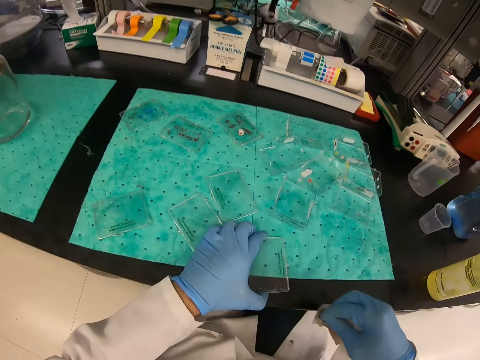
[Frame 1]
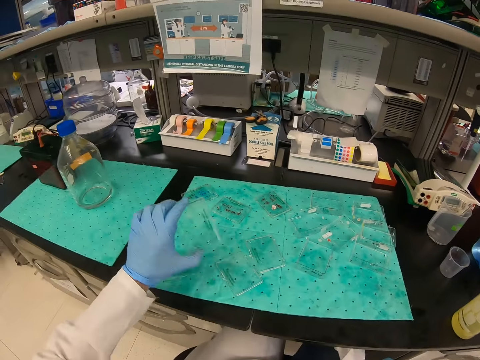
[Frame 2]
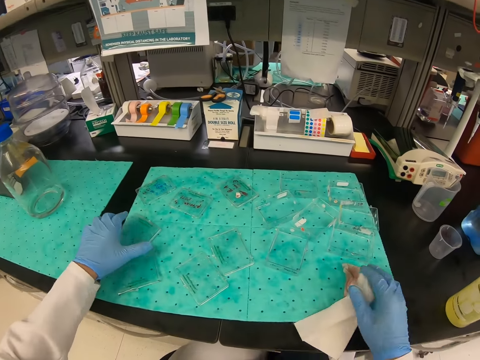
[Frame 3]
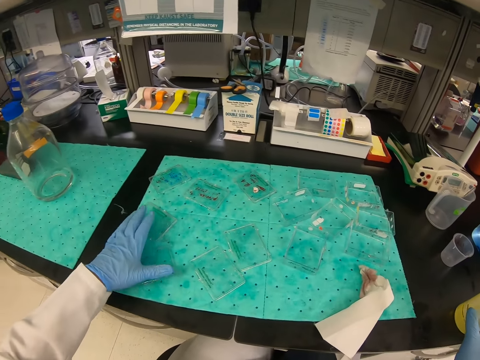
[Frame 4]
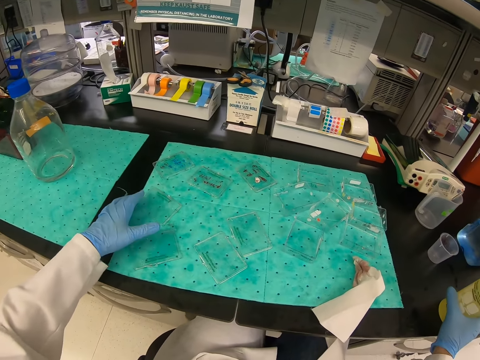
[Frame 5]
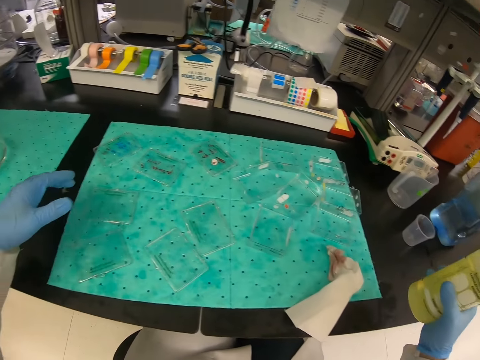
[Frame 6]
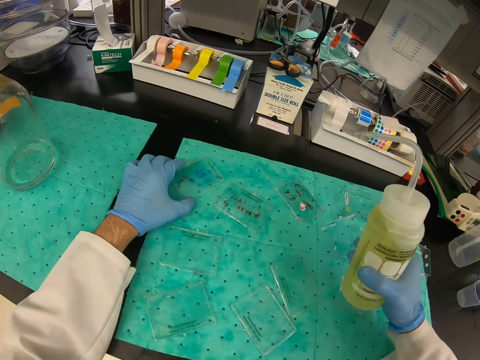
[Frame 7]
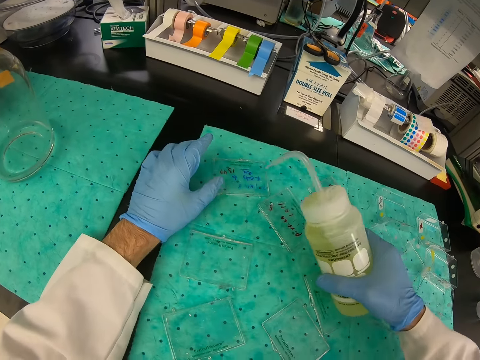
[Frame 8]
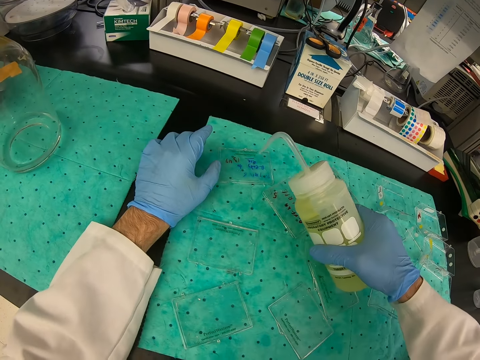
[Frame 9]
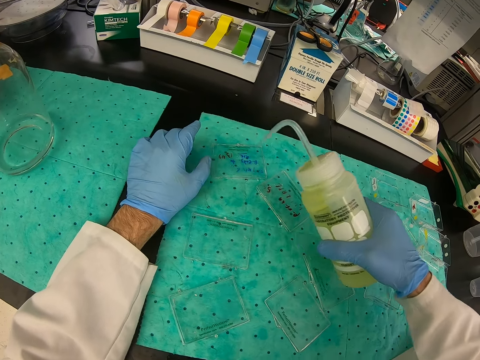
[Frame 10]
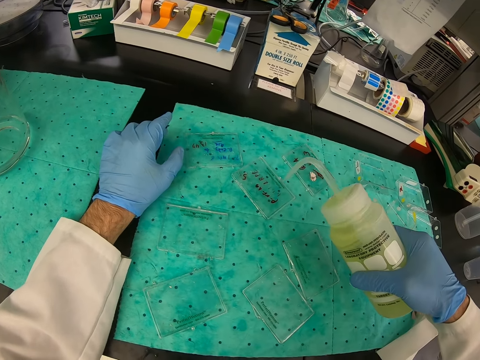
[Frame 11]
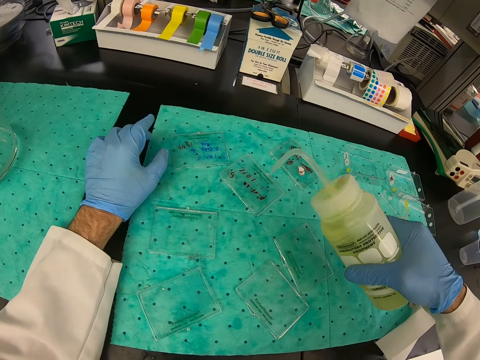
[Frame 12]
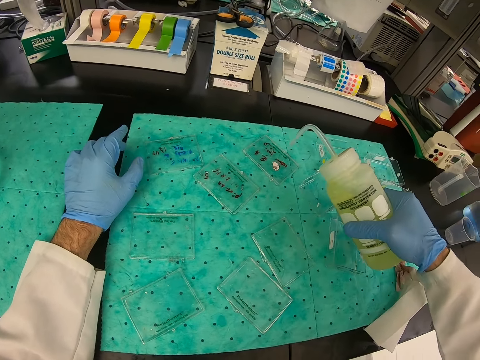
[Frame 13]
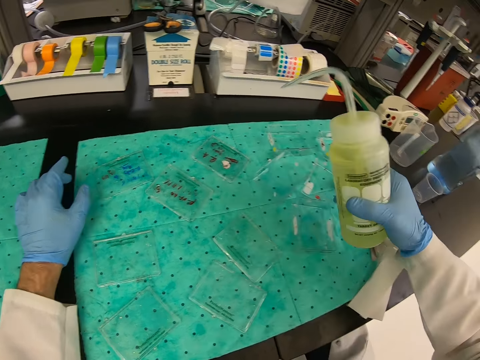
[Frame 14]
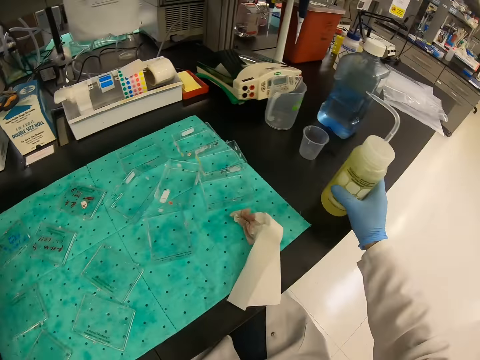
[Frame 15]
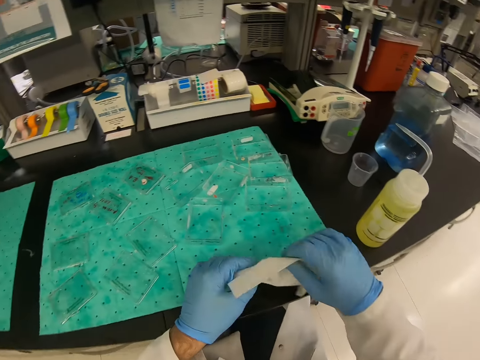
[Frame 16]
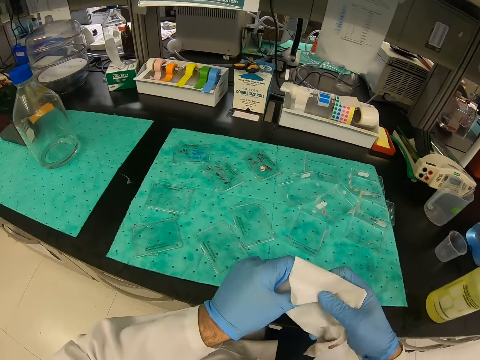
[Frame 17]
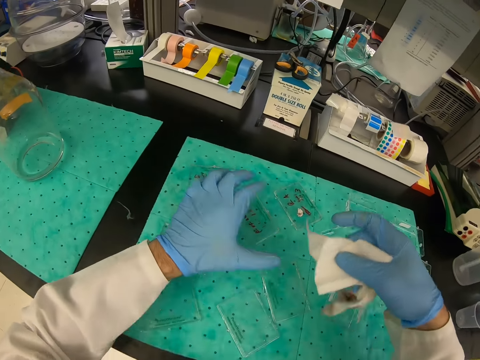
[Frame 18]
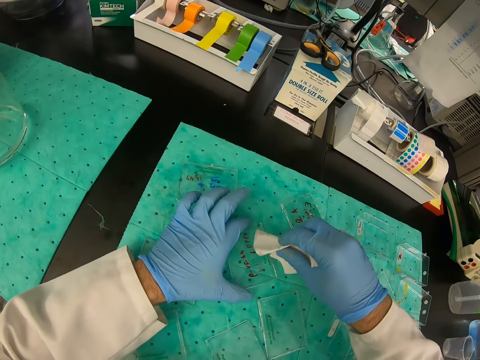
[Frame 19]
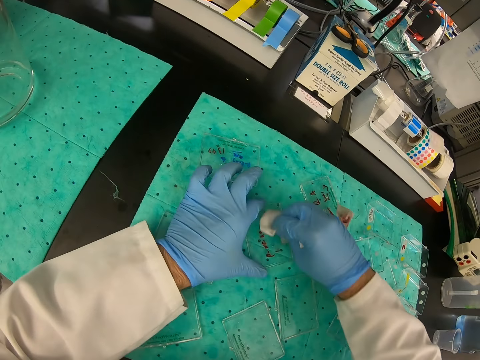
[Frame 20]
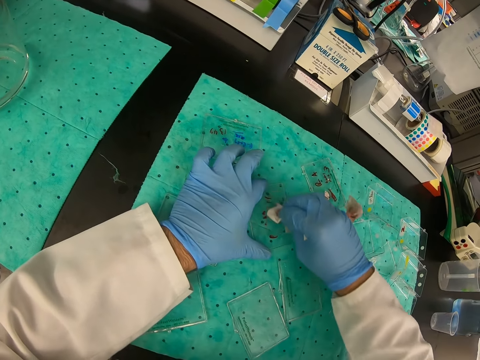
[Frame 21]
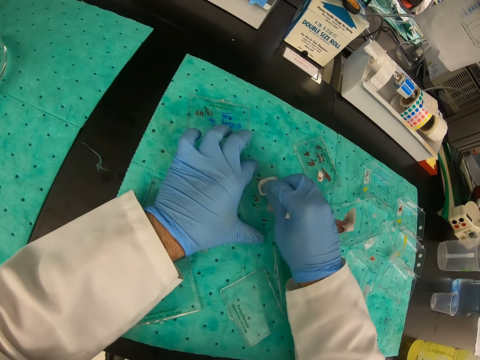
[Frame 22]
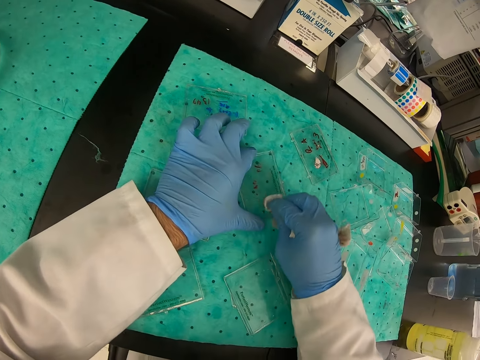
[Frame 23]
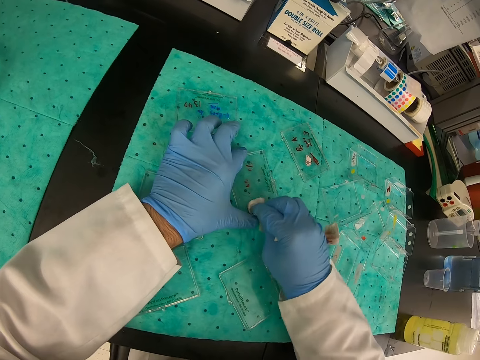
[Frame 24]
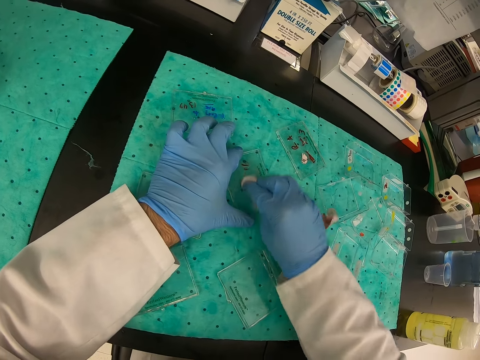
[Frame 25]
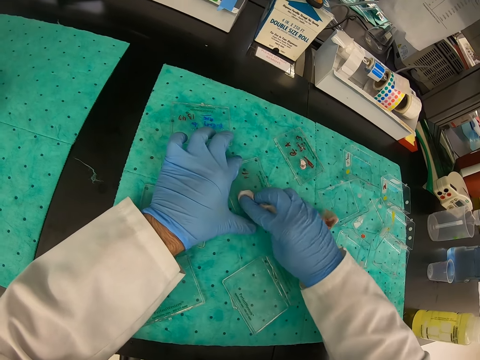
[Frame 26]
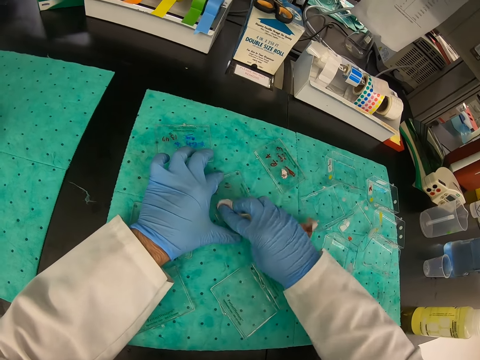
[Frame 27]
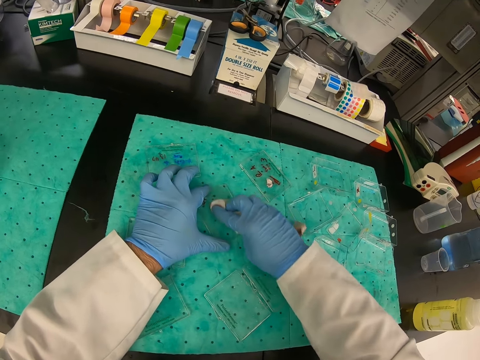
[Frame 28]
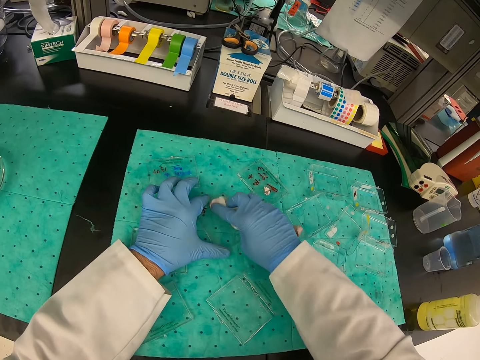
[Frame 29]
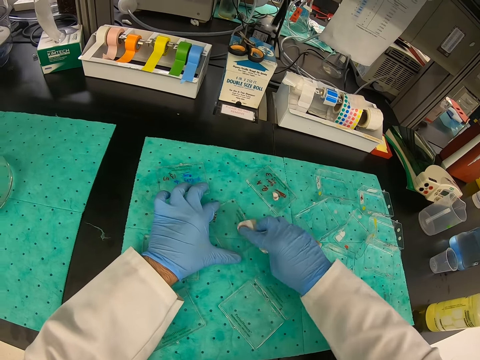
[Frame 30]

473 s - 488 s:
The camera wearer takes a bottle. They put liquid in the containers. They put the bottle on the table. They take the paper. They wipe the containers with the paper.

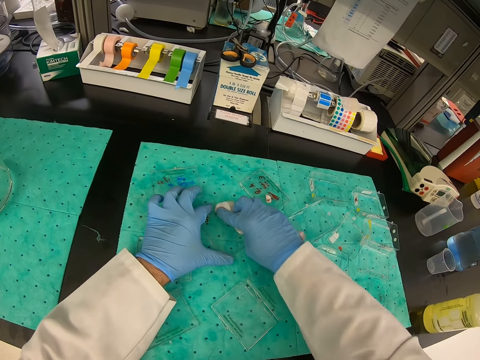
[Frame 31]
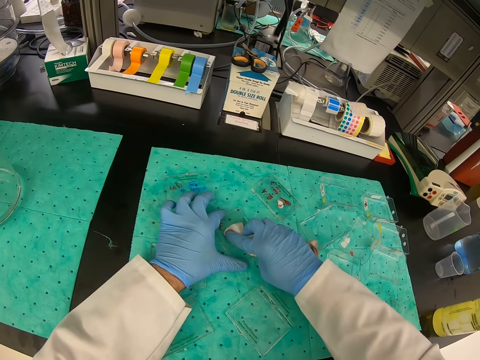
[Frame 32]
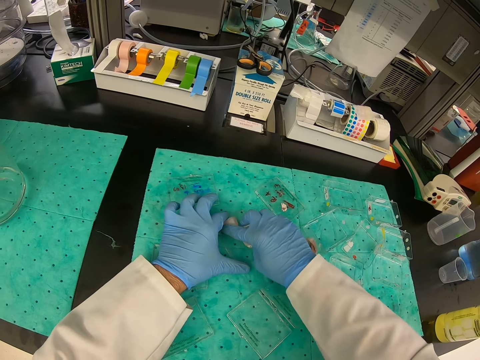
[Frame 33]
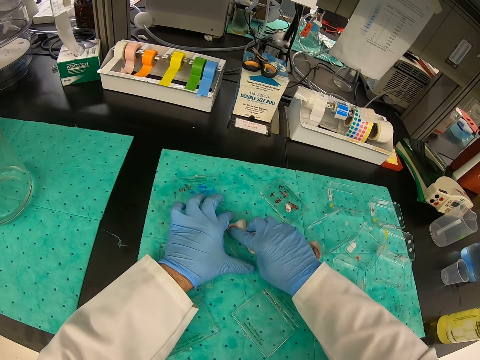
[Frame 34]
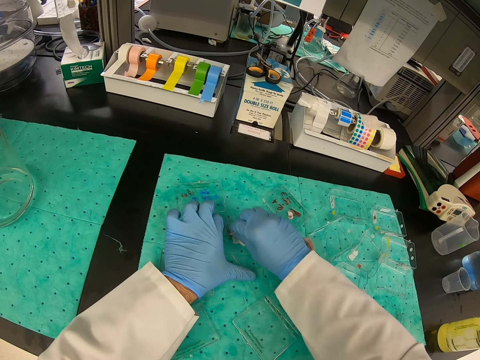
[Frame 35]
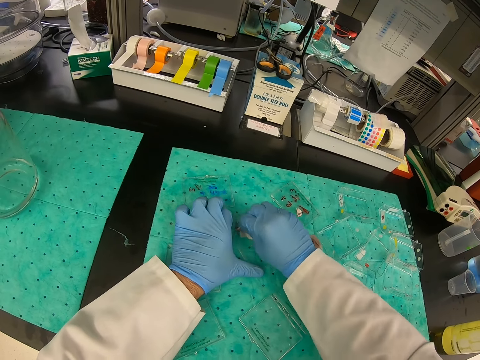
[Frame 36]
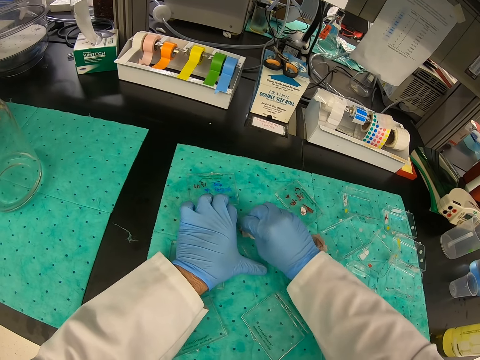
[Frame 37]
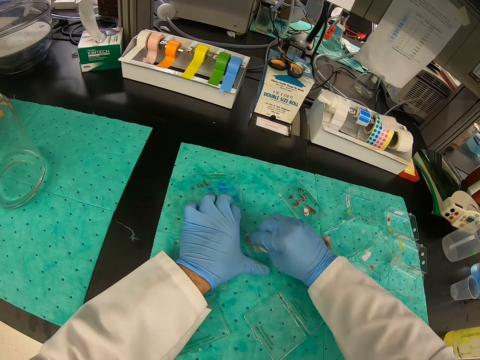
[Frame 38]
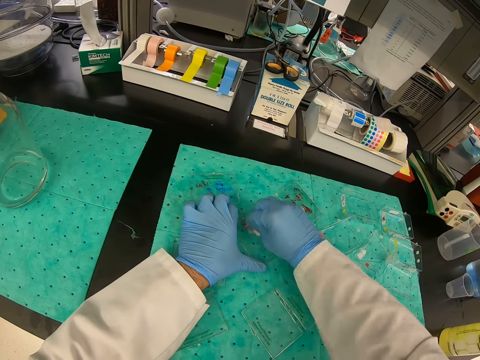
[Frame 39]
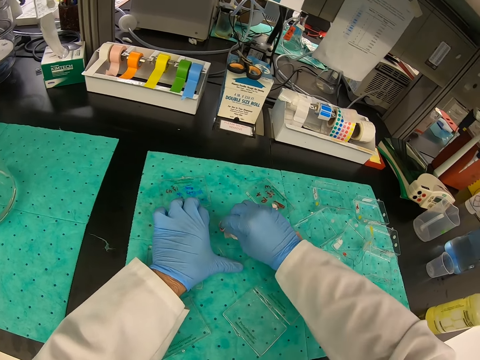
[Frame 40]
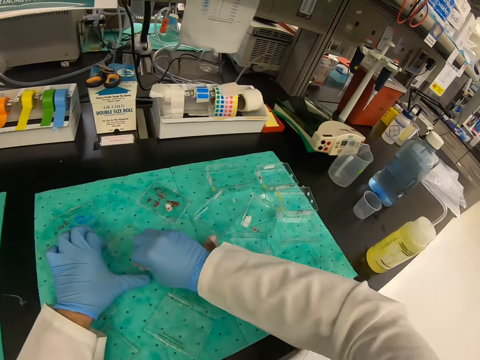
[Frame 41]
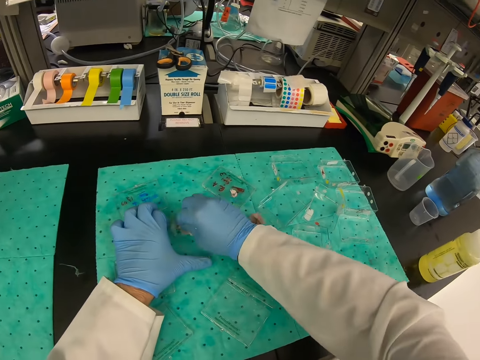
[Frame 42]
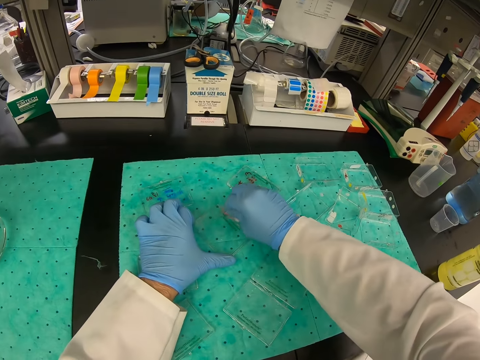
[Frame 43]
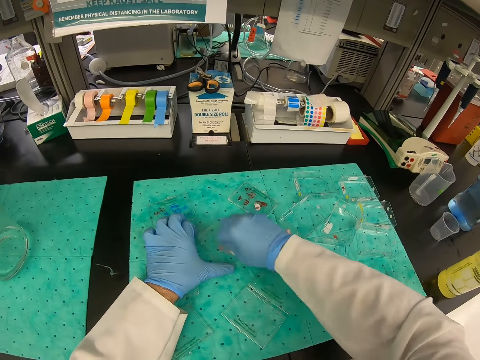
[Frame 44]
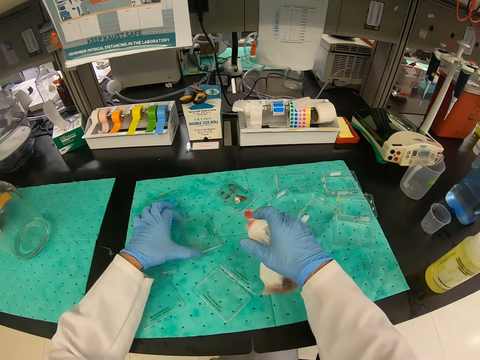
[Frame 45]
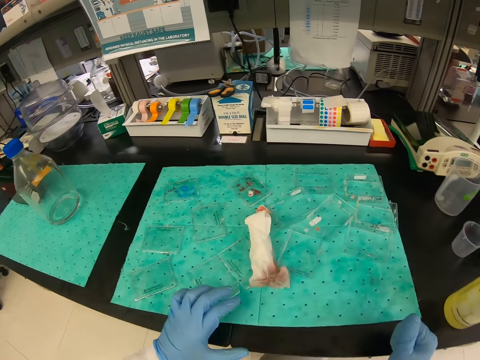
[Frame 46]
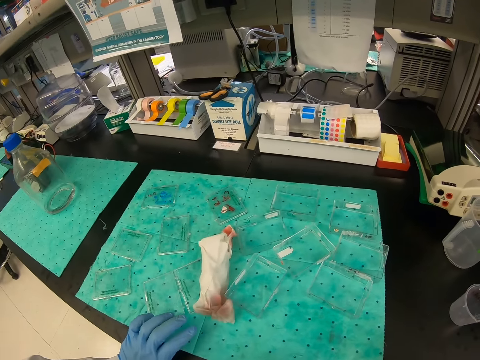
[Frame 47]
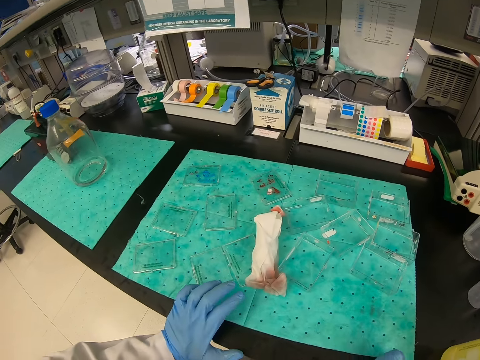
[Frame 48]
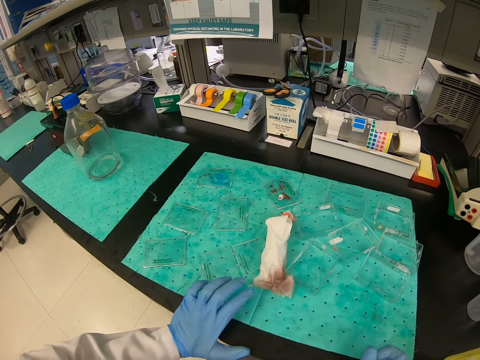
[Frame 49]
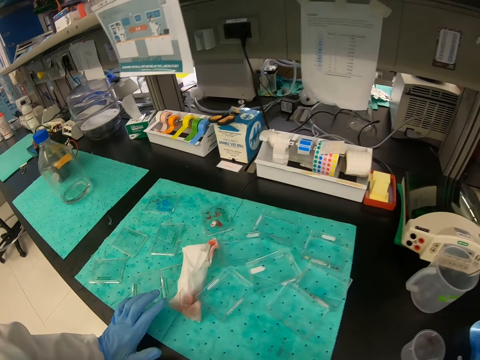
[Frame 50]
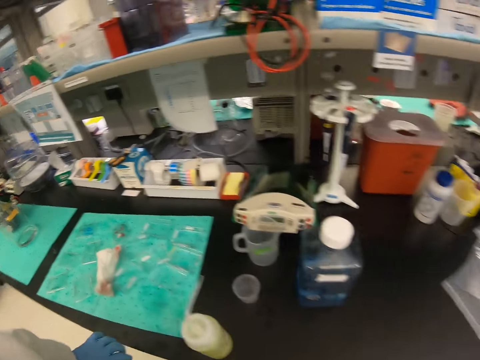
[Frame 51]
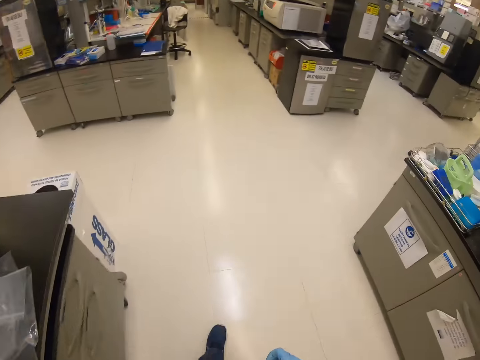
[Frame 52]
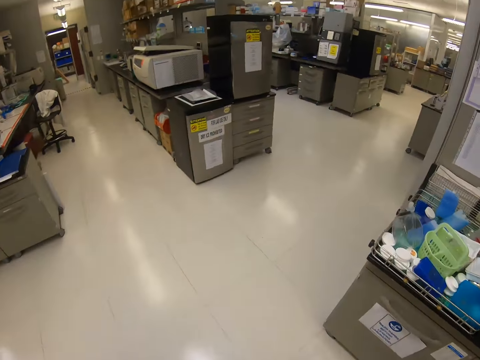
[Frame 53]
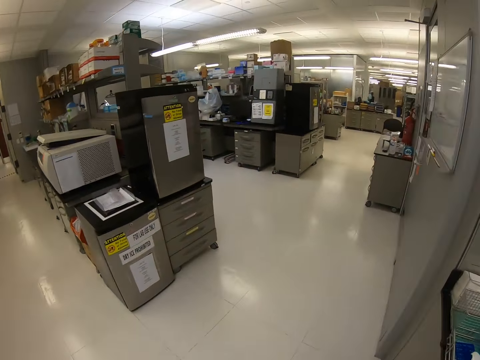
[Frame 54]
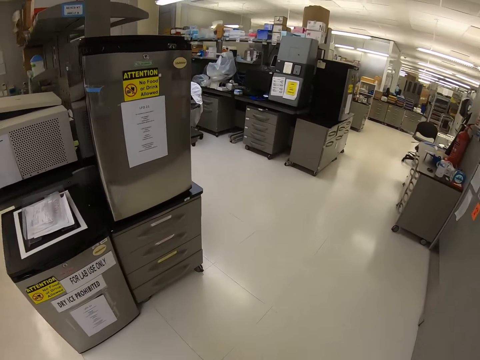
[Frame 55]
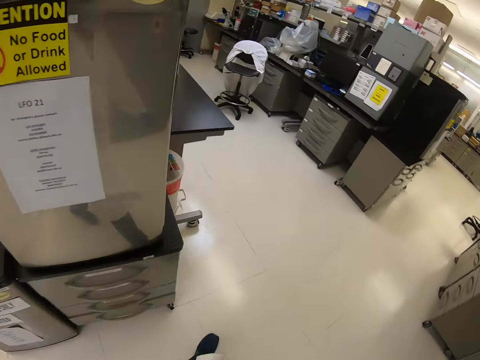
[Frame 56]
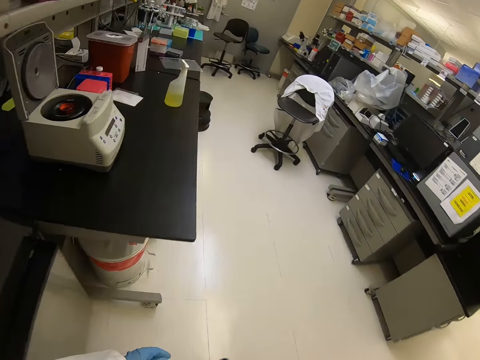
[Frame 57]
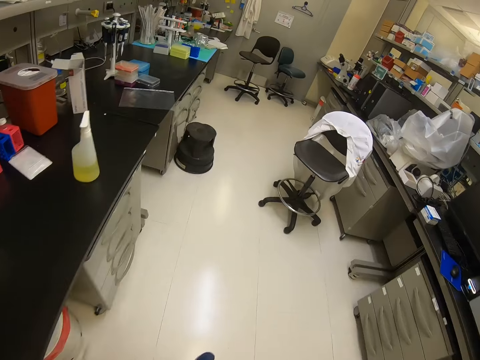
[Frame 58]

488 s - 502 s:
The camera wearer walks around the house.
